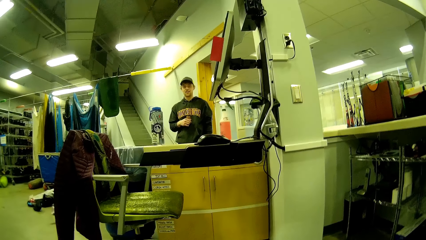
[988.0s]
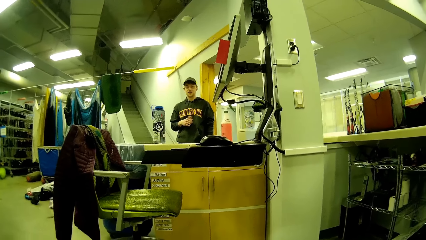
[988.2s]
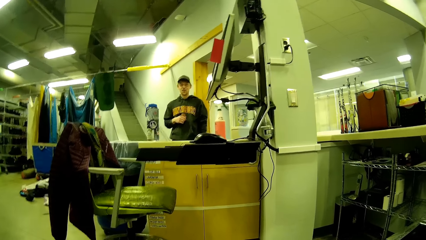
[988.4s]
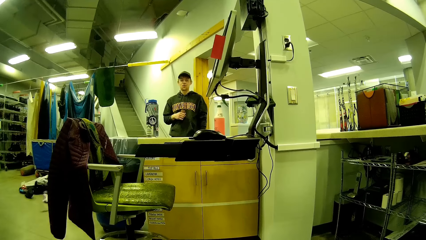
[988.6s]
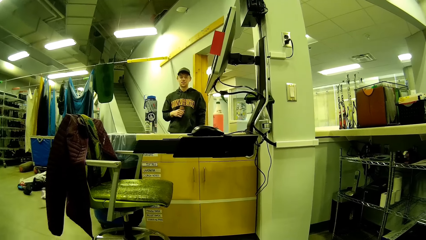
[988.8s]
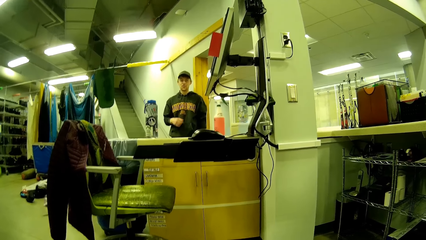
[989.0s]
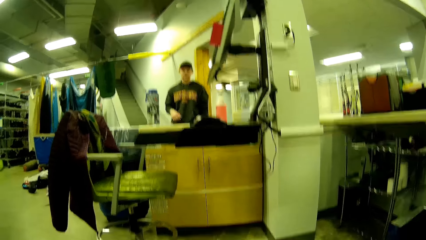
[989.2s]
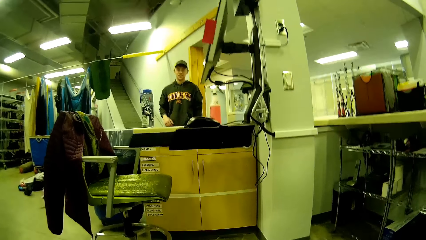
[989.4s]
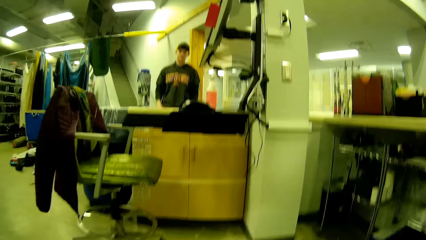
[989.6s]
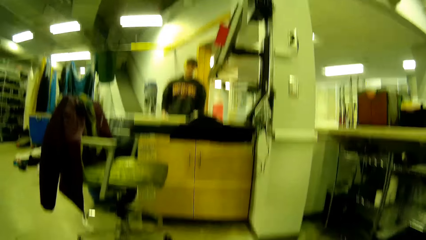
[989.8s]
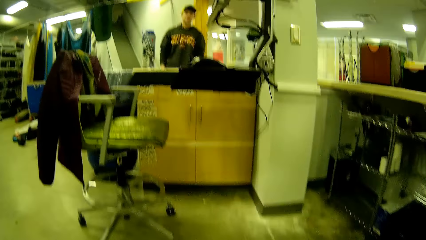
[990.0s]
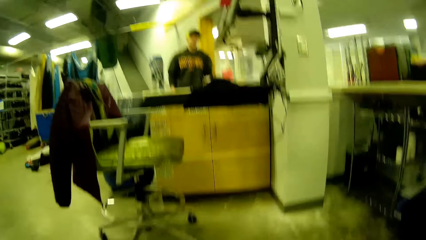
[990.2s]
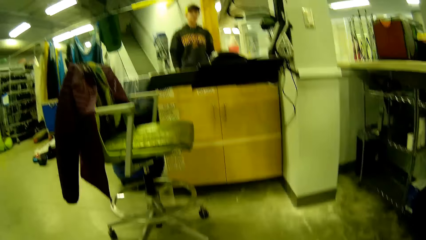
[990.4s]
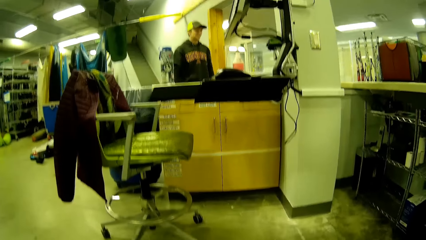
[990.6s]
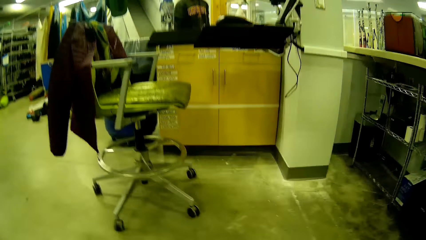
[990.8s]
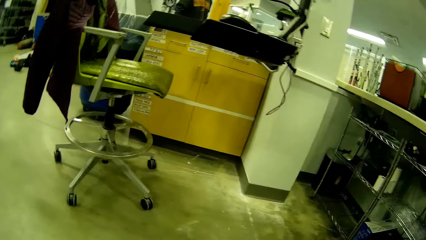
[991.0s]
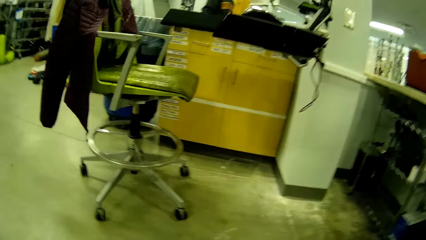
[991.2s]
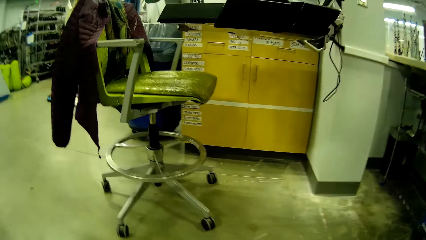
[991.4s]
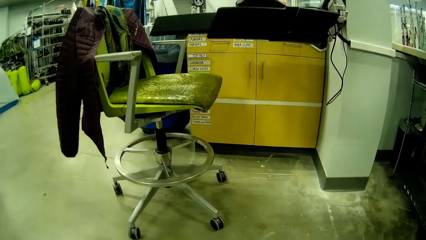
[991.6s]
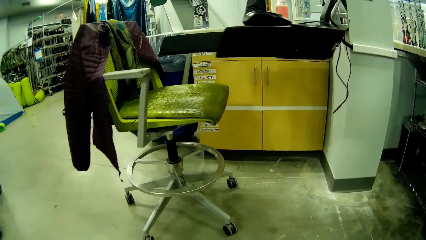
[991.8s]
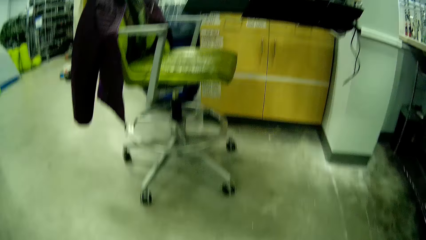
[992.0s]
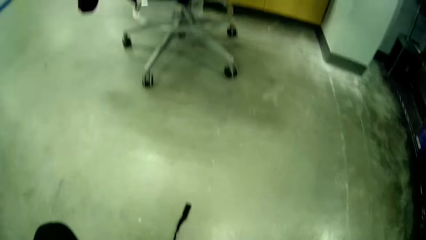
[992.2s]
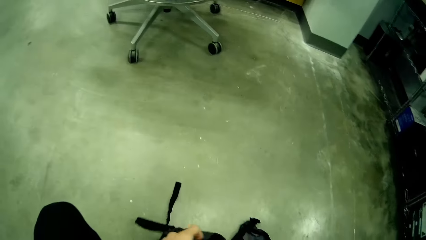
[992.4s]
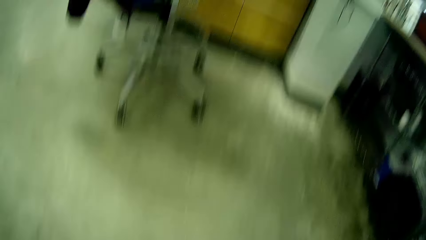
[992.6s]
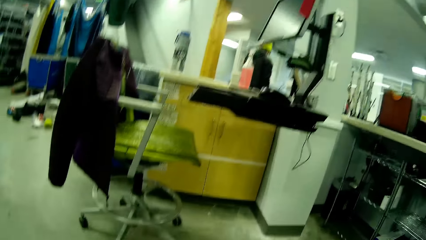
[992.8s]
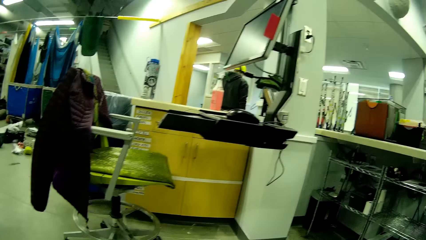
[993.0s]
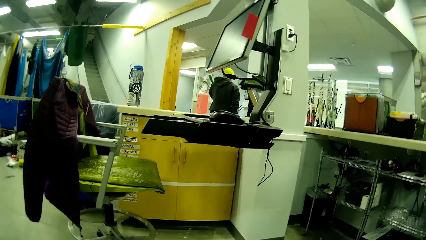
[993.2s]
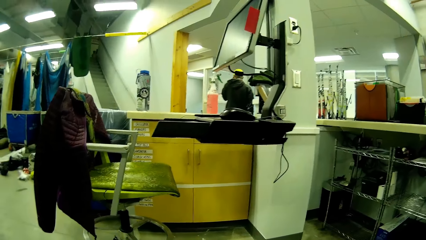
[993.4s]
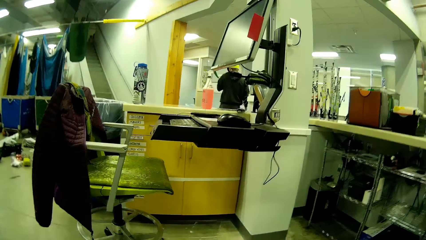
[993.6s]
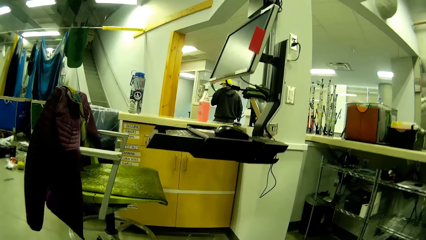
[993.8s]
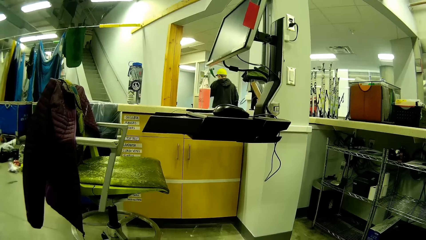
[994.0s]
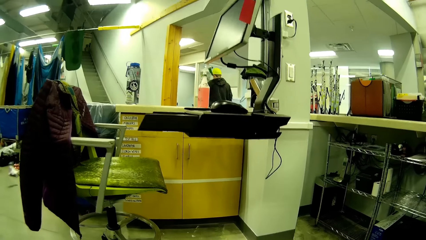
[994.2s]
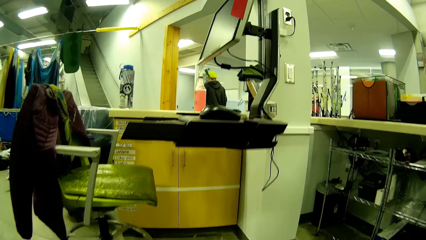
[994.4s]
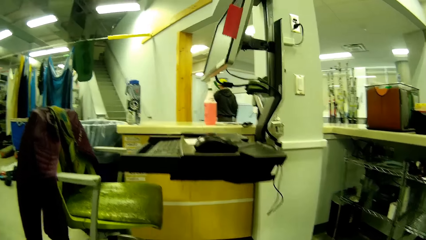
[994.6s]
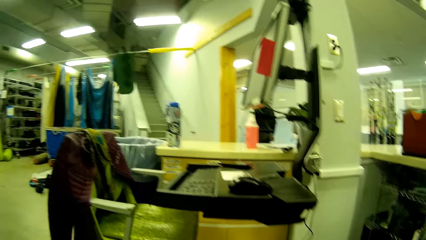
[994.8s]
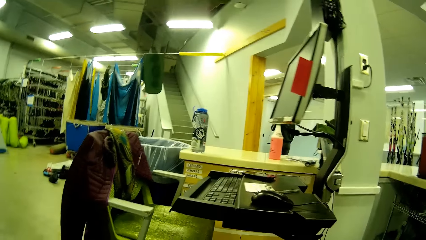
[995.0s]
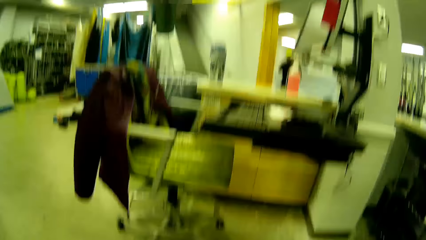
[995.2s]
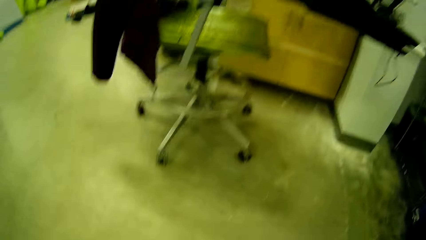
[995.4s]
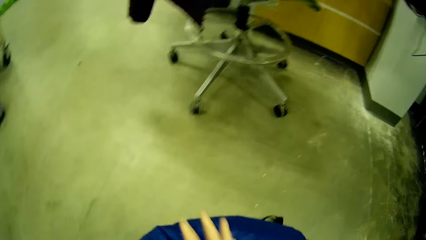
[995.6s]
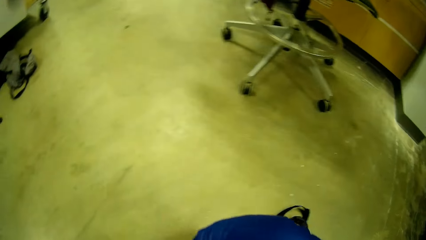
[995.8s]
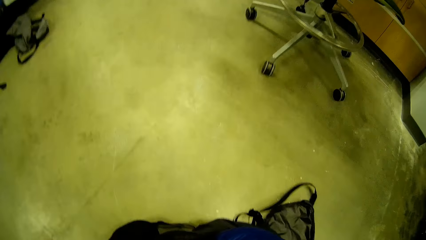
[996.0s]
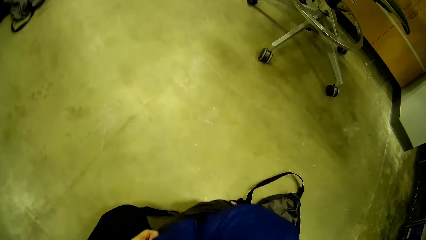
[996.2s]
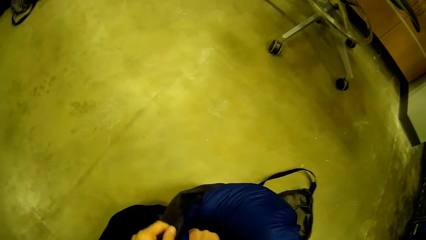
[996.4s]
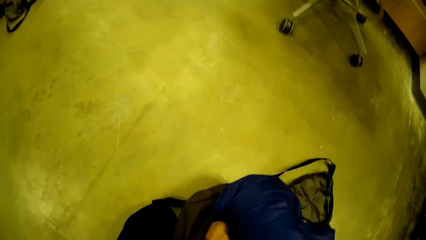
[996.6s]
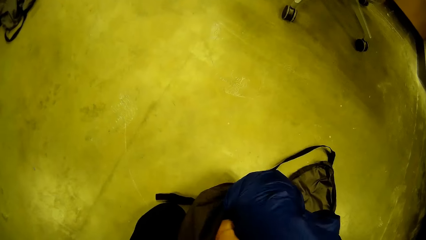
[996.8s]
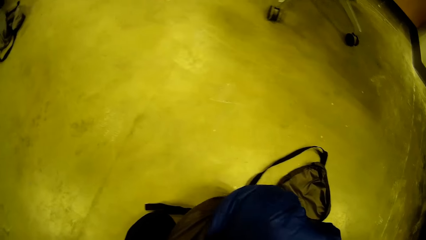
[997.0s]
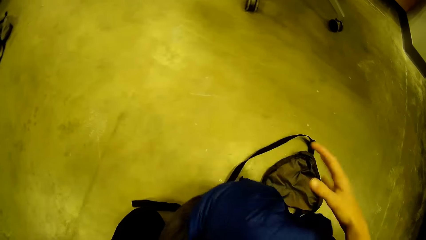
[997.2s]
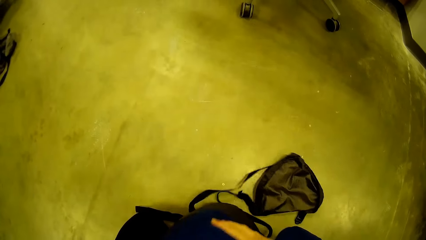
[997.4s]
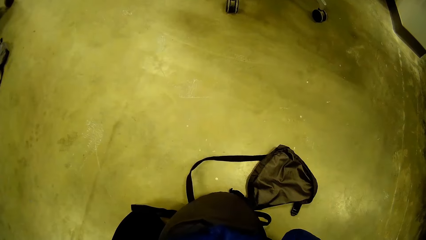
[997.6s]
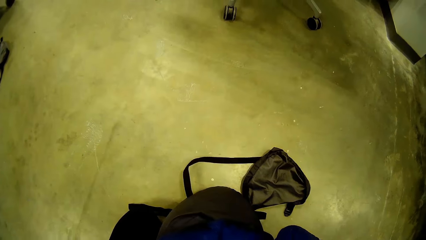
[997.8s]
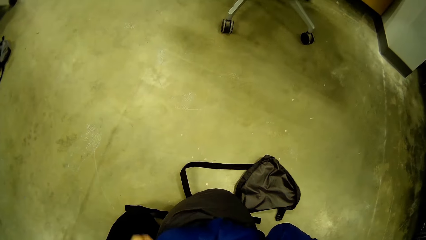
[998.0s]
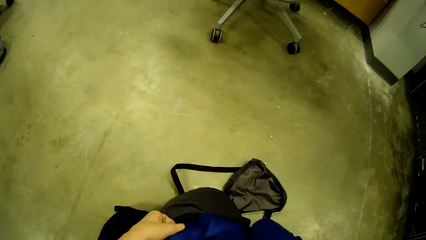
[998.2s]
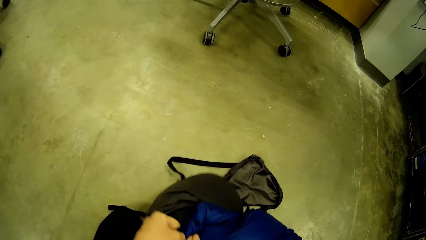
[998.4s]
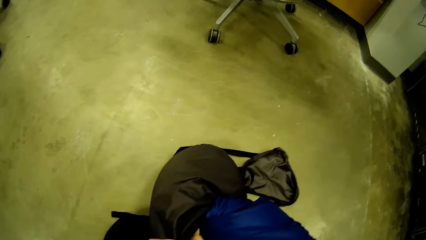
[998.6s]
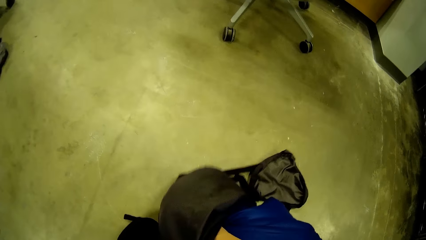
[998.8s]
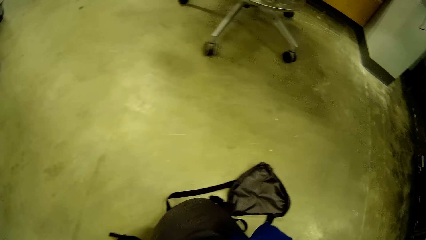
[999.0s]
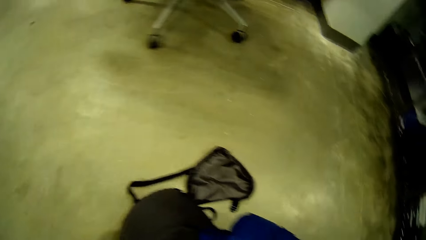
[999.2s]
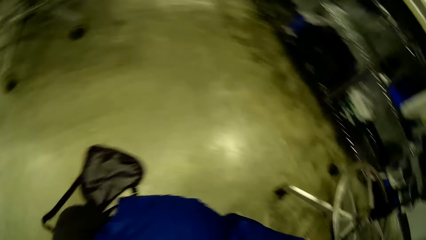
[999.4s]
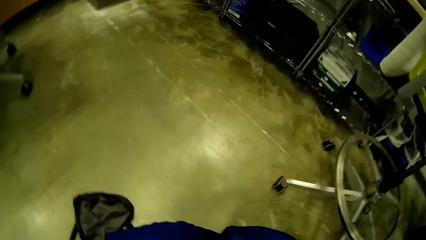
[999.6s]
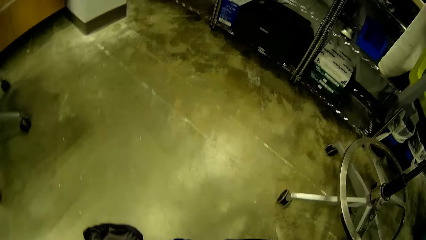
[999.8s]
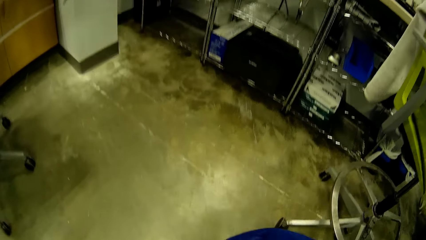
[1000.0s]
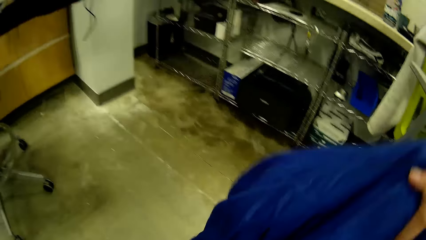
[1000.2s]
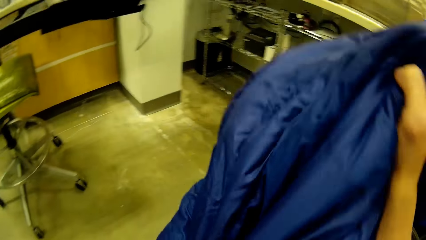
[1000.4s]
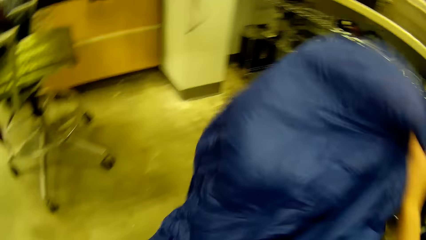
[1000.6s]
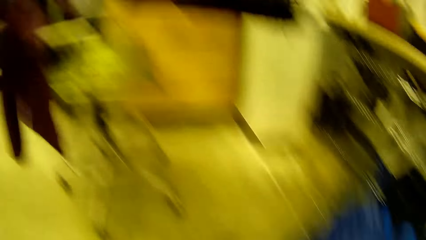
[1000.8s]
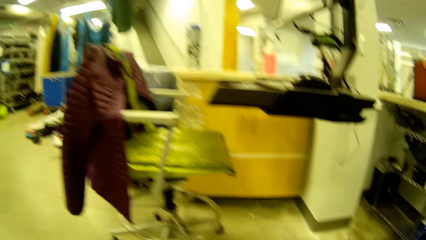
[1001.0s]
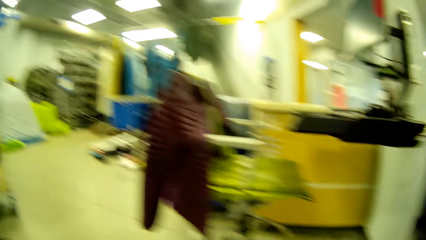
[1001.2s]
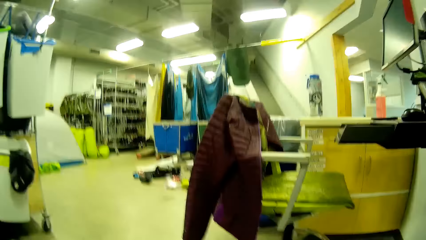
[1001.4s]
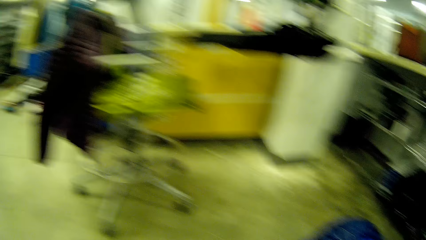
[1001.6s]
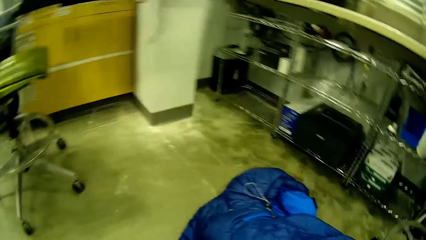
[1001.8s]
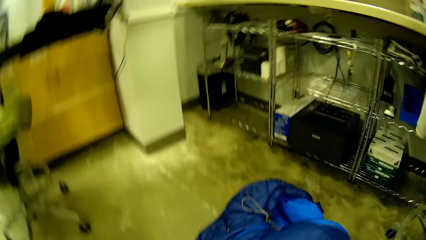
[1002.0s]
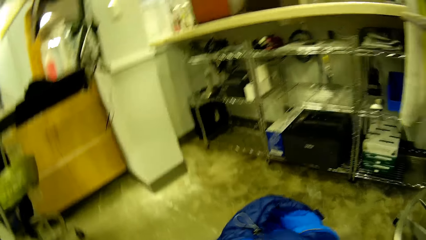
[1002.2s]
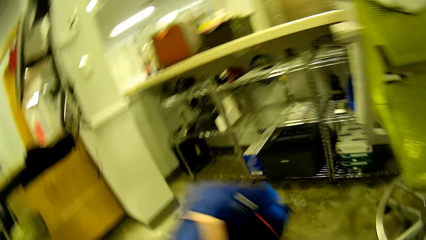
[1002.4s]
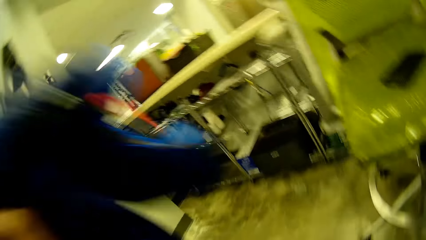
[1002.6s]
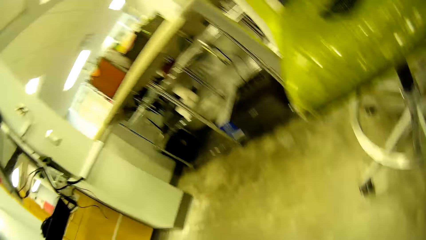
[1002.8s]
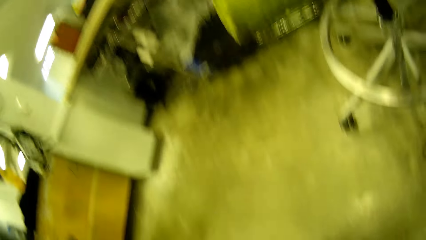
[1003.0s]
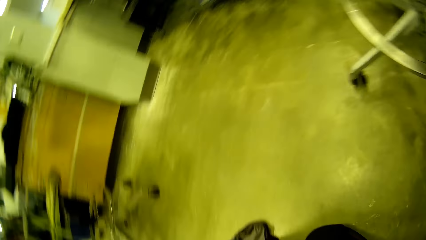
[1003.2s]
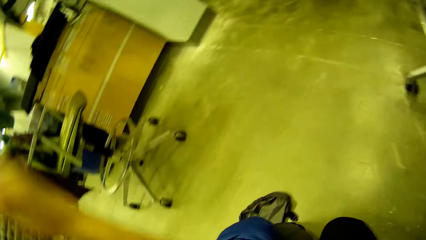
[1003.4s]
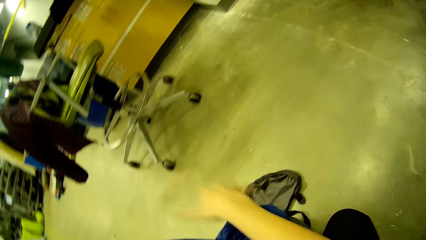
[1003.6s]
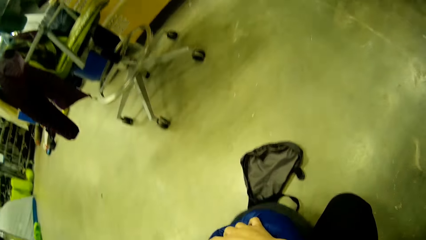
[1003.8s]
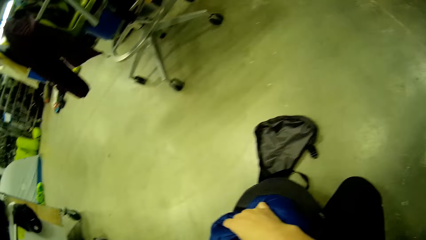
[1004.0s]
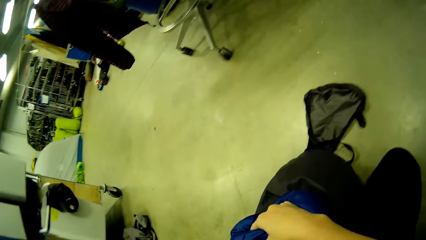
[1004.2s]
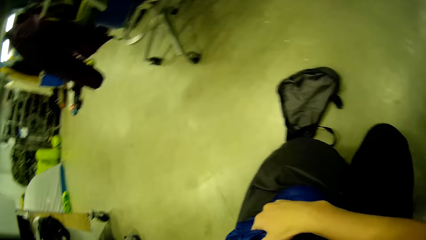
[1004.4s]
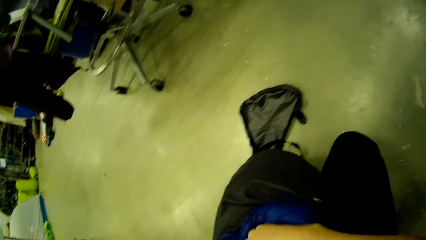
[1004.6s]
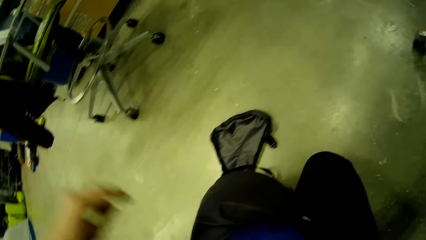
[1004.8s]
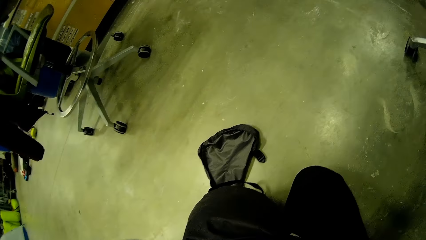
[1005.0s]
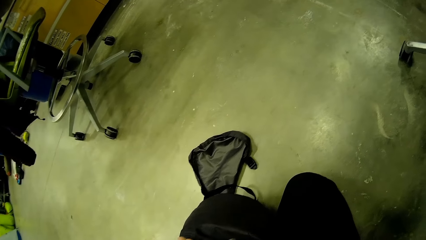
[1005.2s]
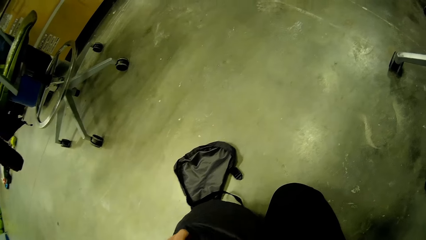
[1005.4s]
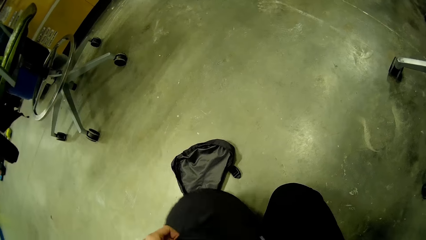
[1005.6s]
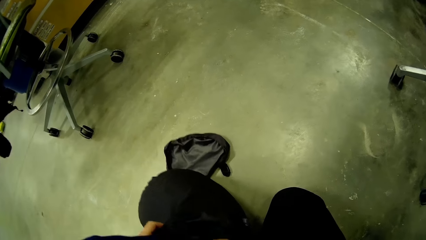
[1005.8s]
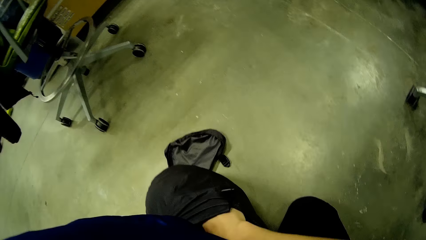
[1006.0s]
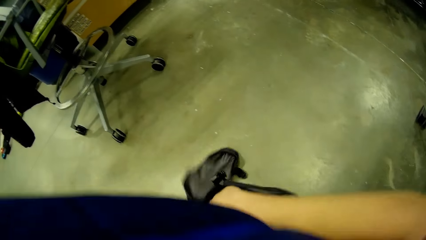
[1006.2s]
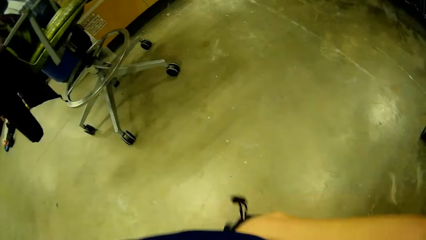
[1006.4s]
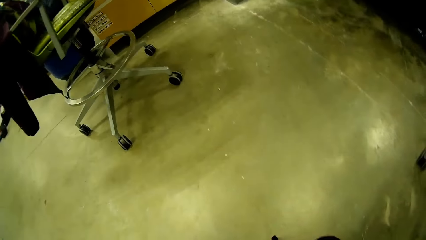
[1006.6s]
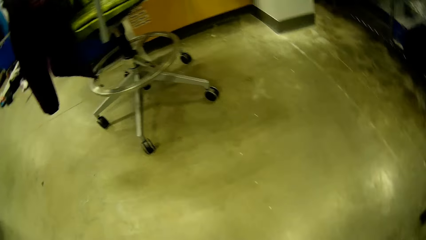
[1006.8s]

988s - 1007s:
A man moves a hand. The camera wearer puts the winter jacket or sleeping bag inside the bag in her hand. The man walks away from the counter. The camera wearer puts the winter jacket inside the bag in her hand. She lifts the sleeping bag, drops the sleeping bag, lifts the sleeping bag, and puts the sleeping bag in a bag.
